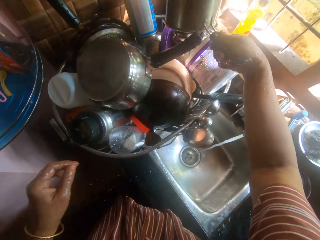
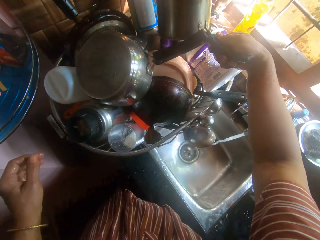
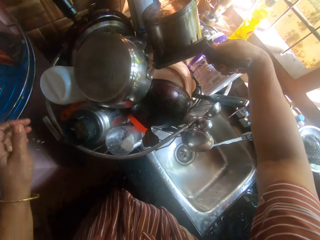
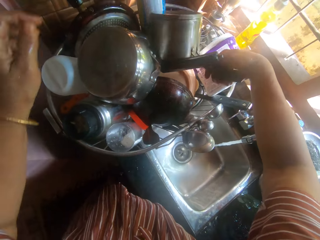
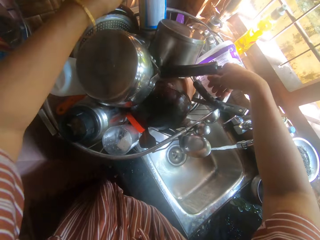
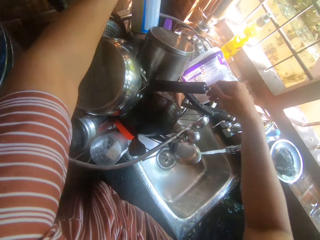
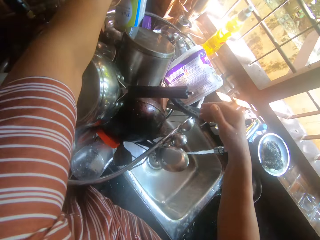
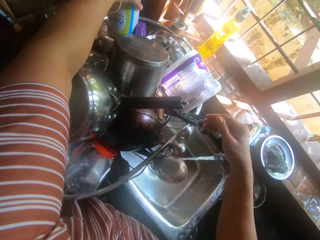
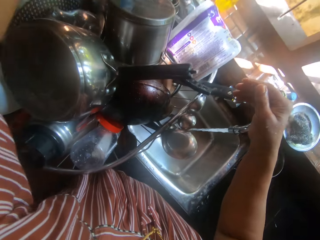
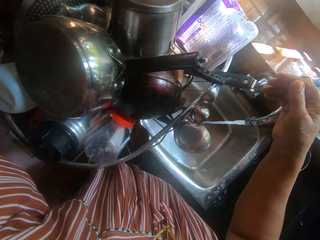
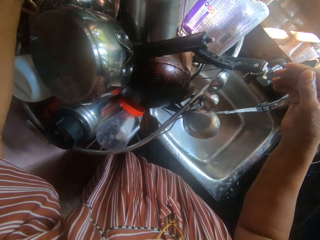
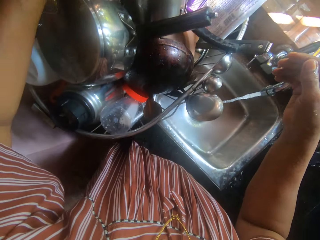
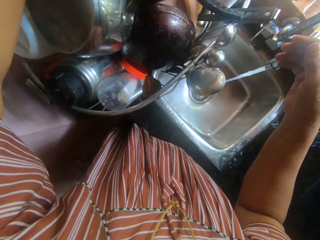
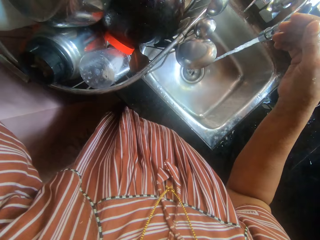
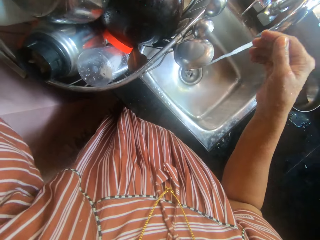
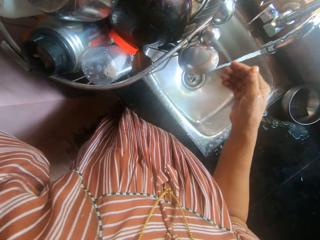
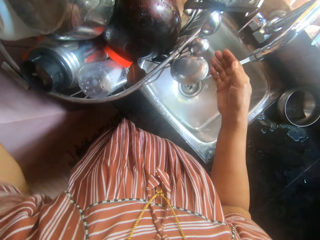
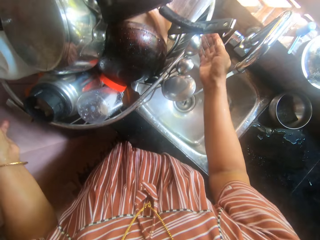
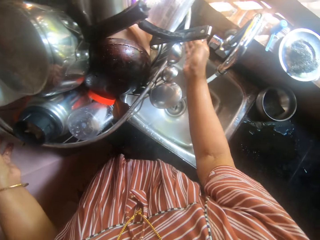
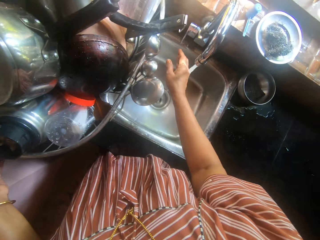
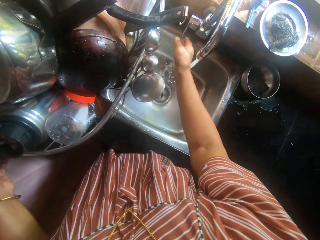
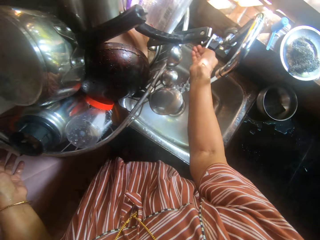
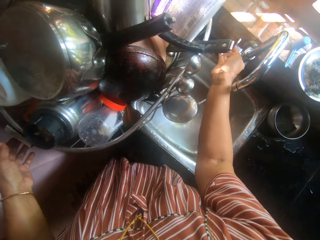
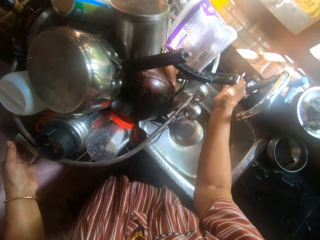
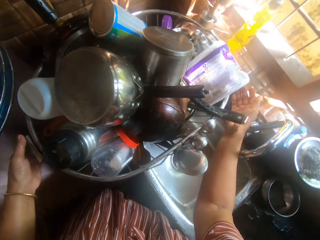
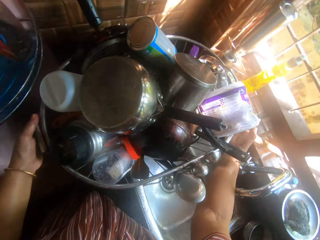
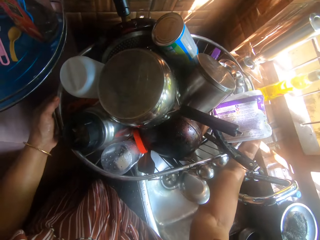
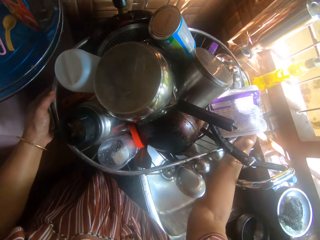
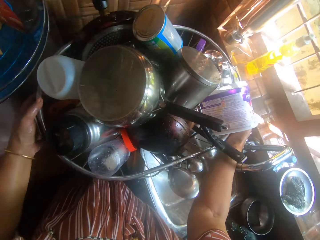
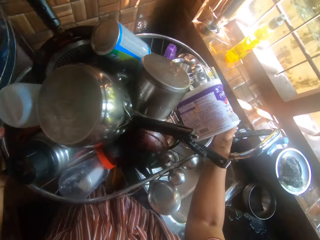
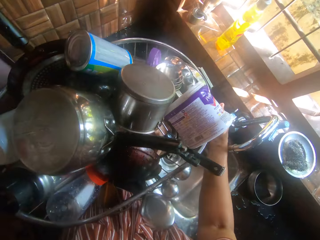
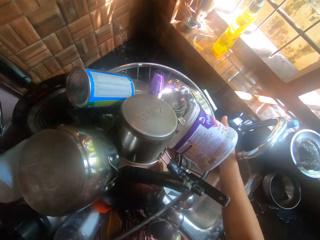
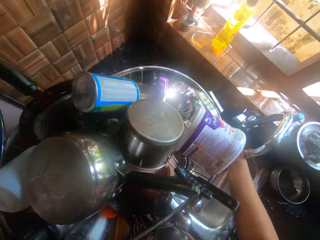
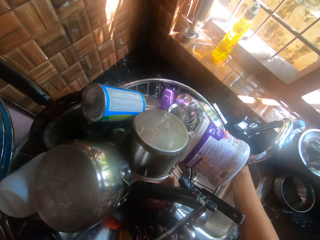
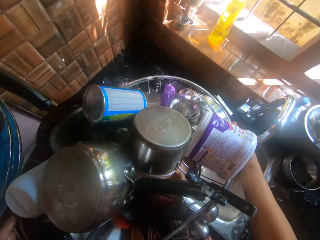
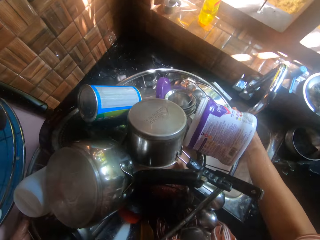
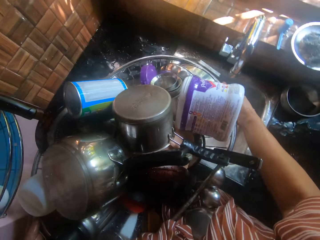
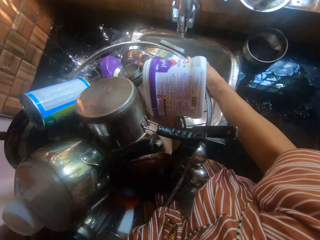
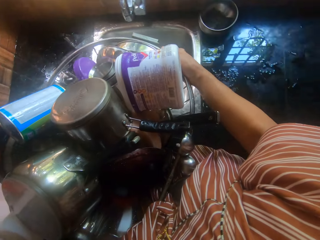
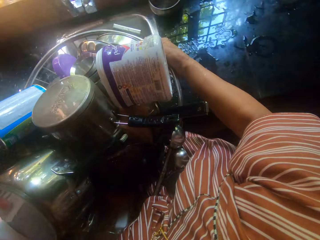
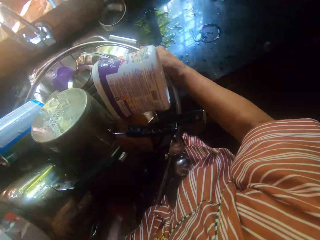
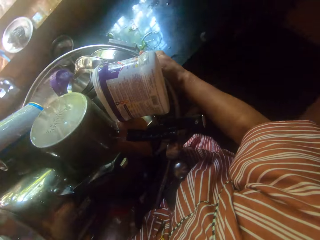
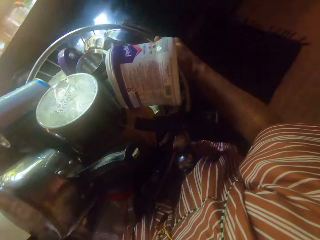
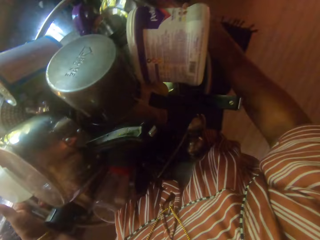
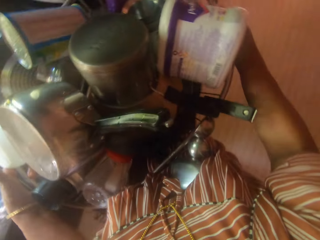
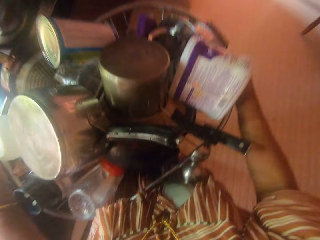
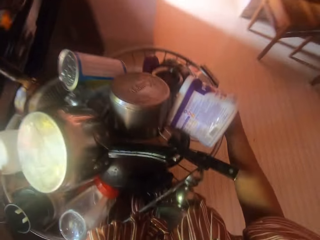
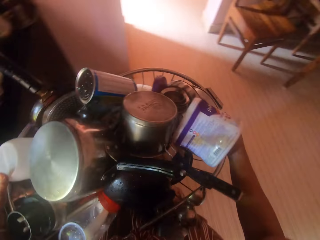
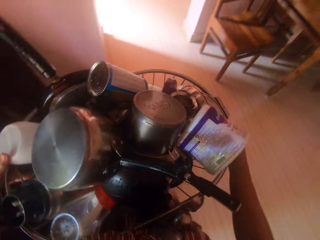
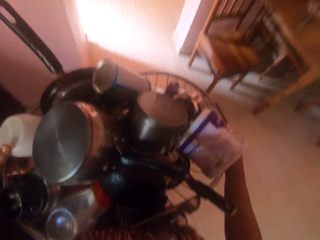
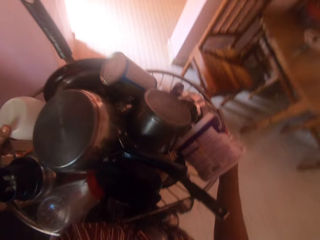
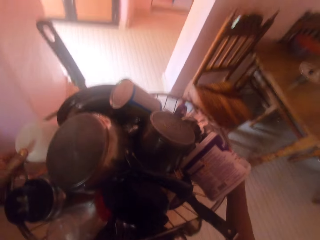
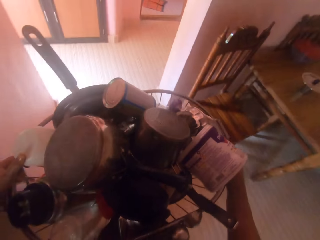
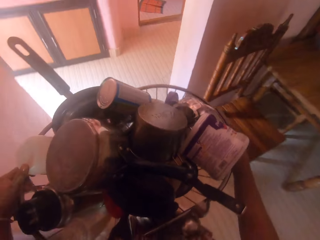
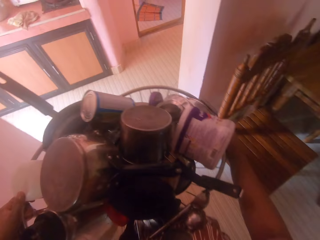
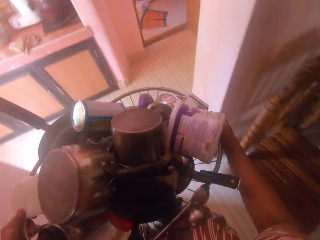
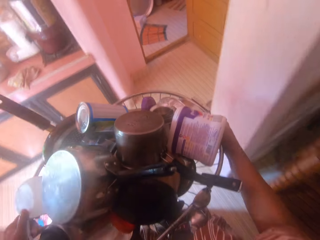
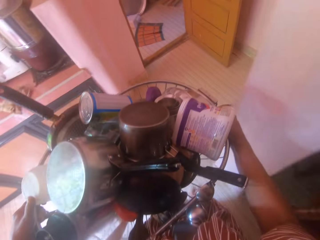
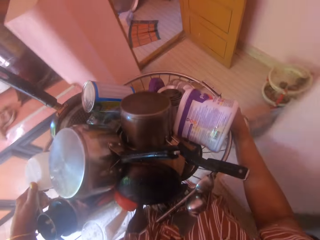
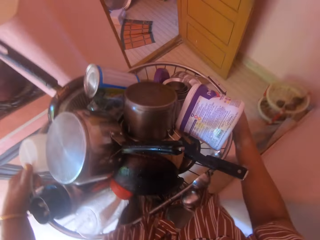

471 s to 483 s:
The camera wearer drops the brown stainless steel pot in the rack on other utensils with her hands. She picks a blue container from the rack with her left hand. She closes the tap by its handle on the sink with her right hand. She carries the rack from the slab with her hands to a slab in another kitchen.

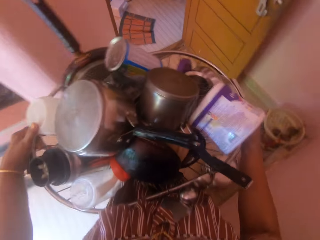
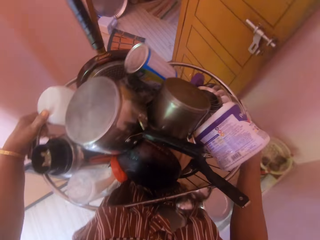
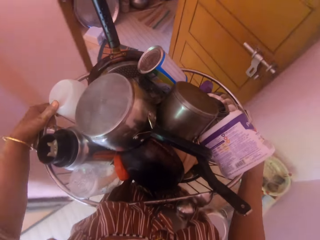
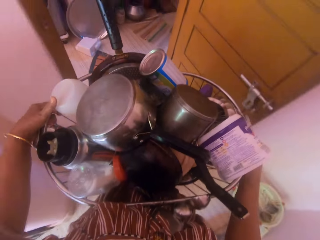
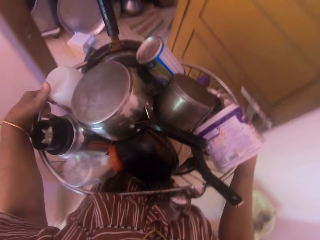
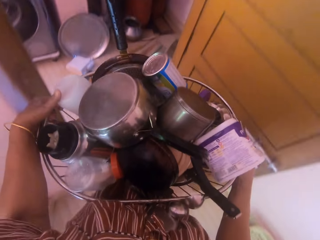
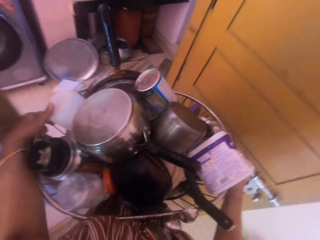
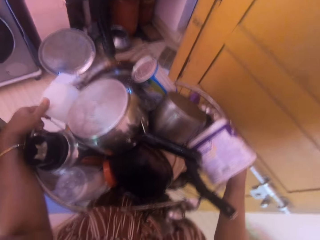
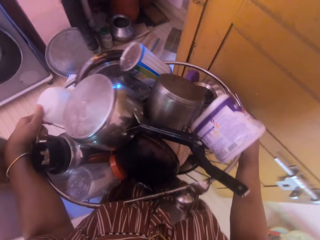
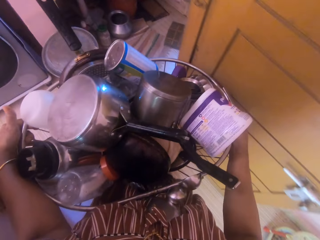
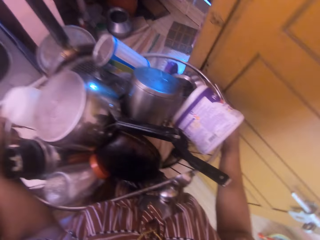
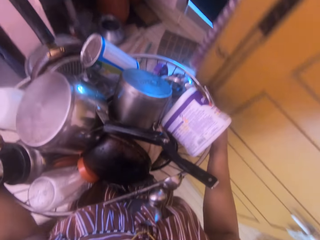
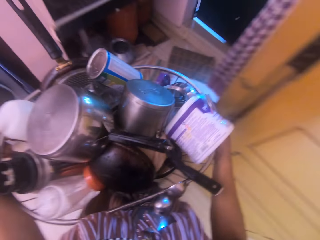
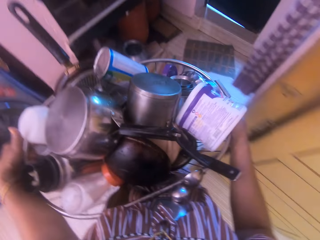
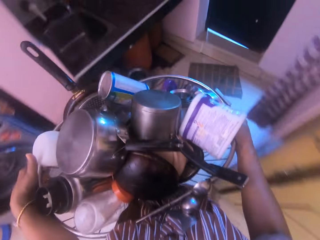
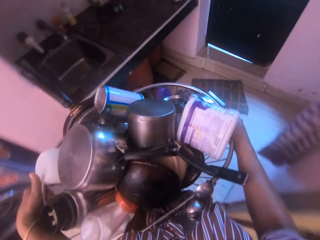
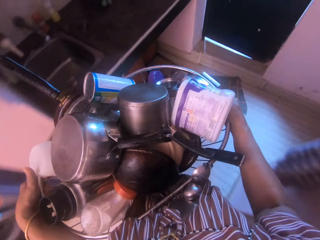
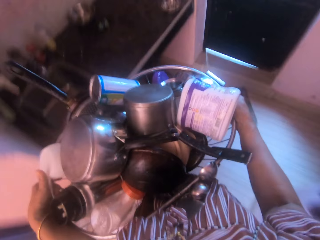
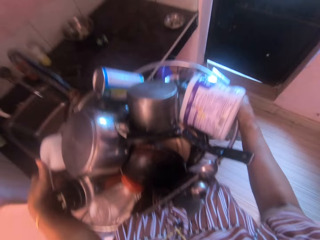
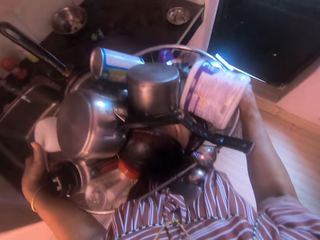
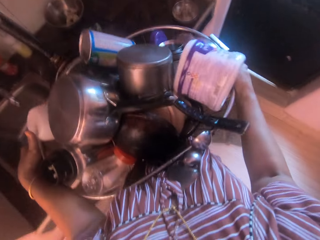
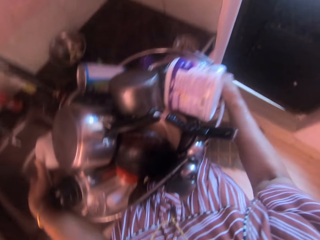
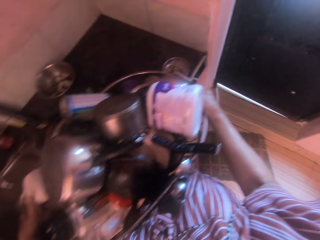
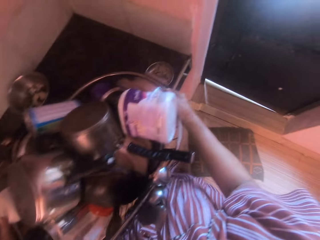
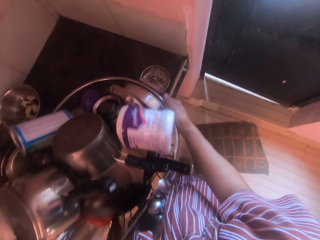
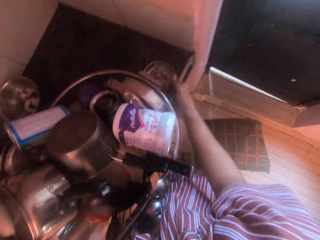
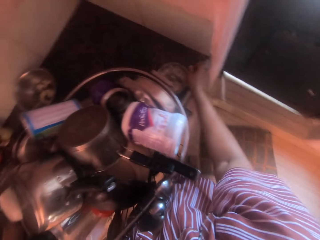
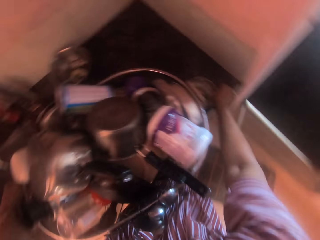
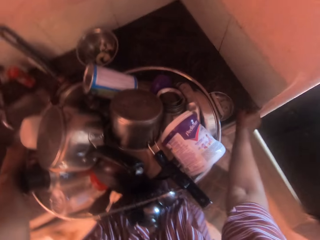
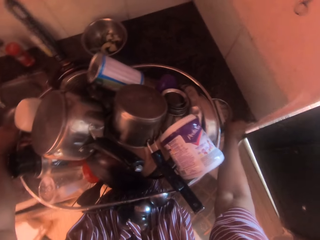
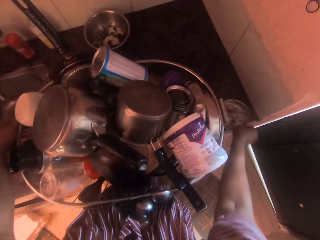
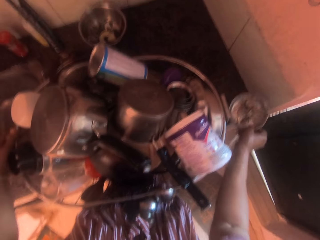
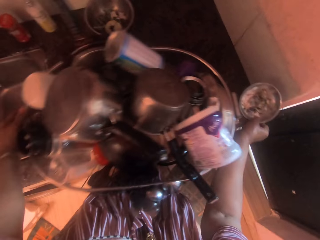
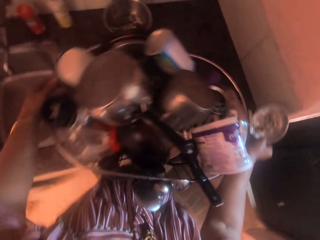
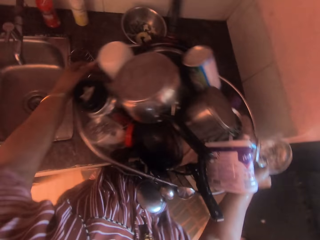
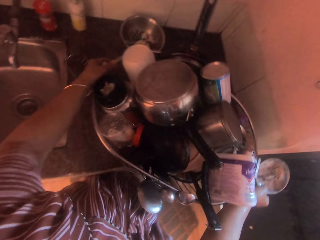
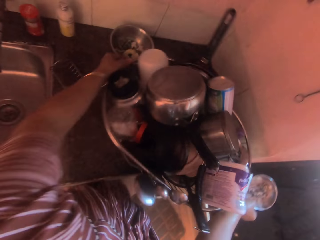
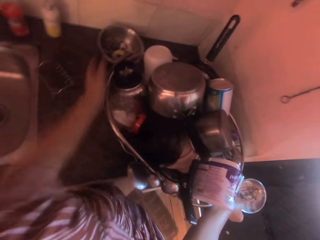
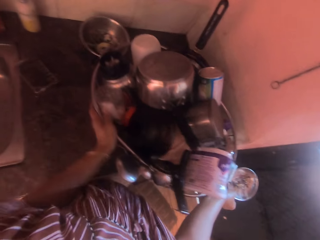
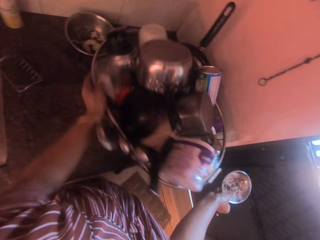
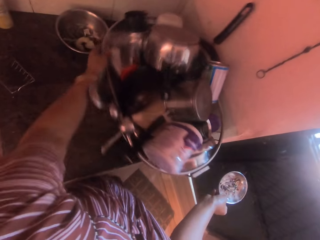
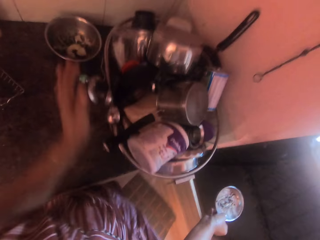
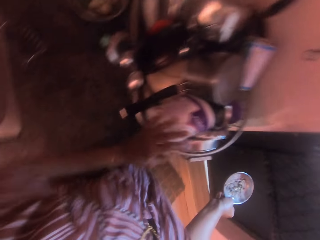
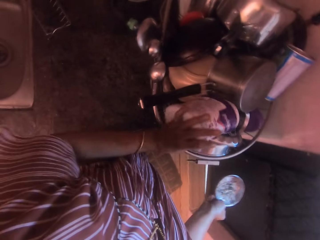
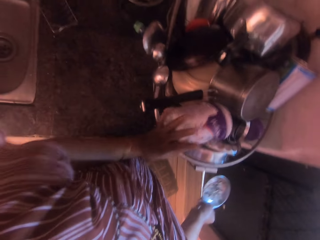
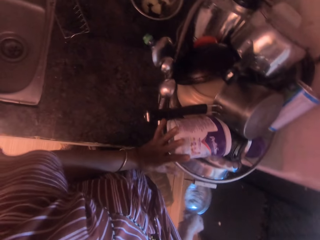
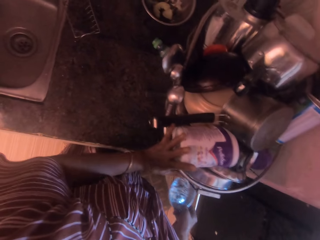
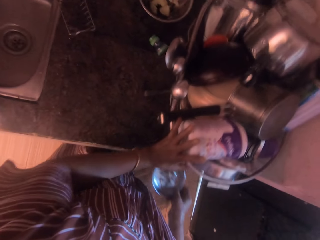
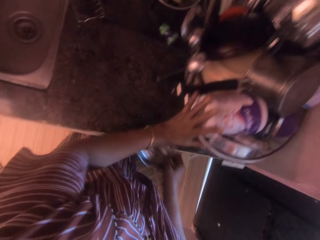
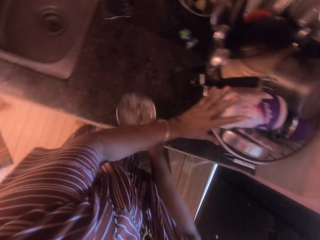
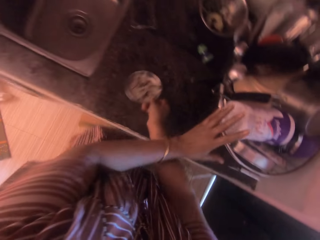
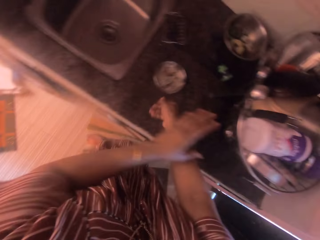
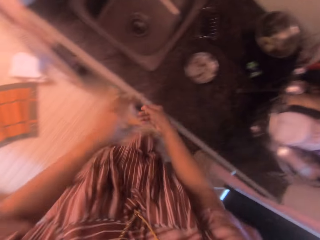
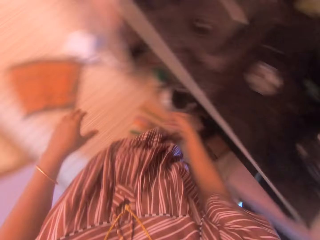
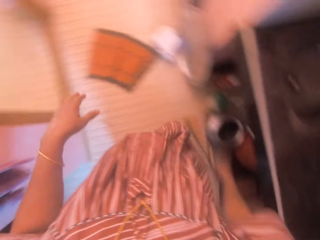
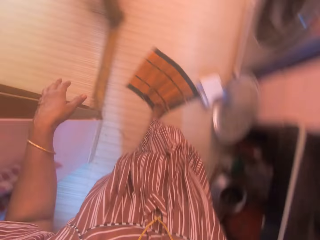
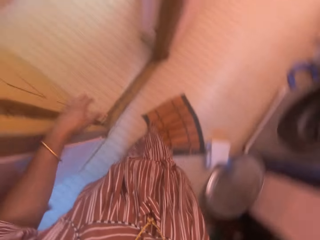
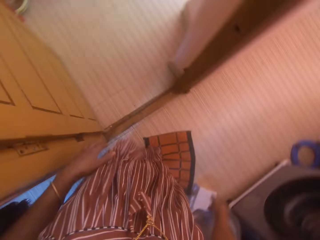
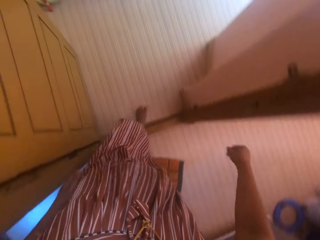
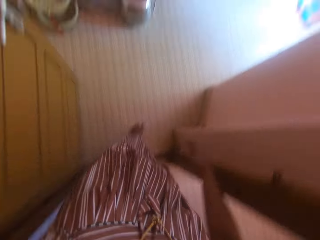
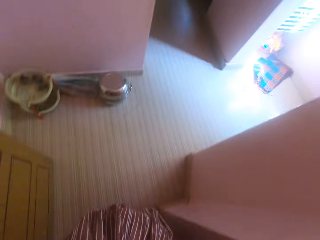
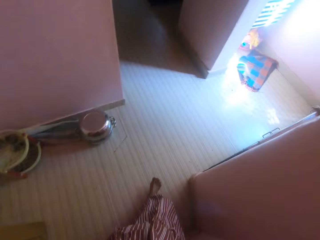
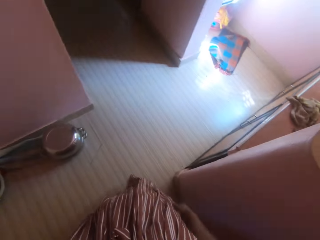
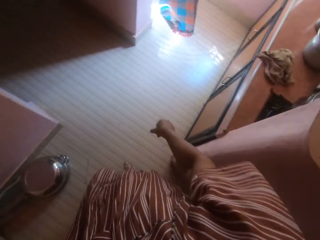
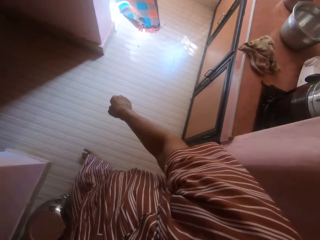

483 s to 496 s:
The camera wearer puts down utensils. She adjusts a small stainless steel container on the slab with her right hand. She picks up a metal lid. She adjusts the rack on the slab with her right hand. She puts down the metal lid.
